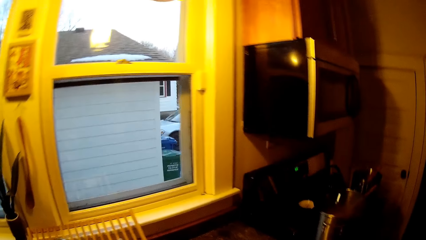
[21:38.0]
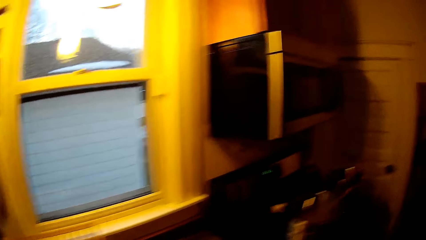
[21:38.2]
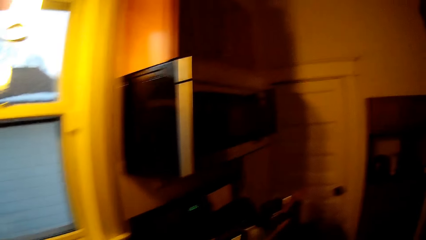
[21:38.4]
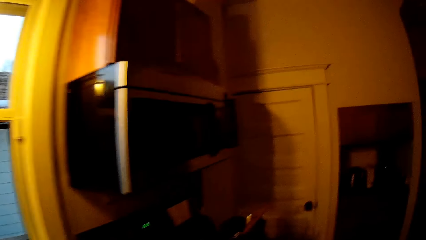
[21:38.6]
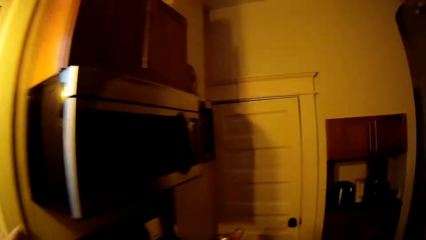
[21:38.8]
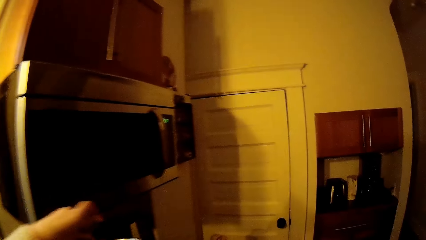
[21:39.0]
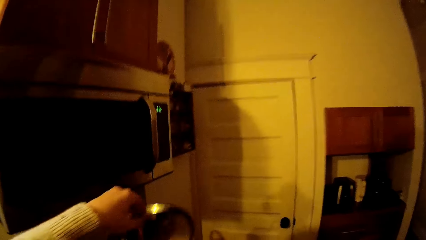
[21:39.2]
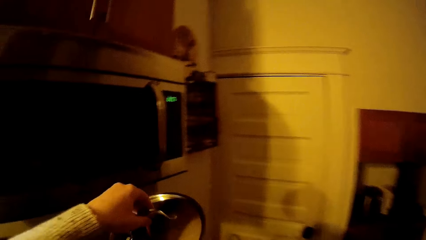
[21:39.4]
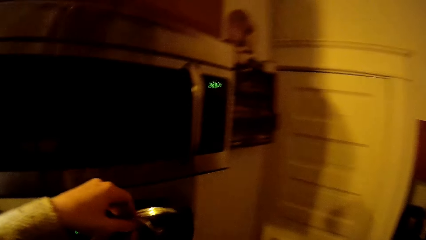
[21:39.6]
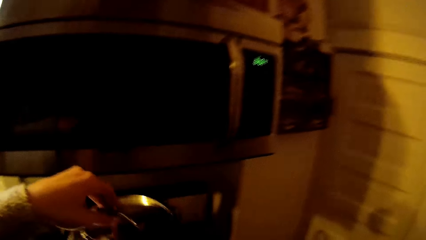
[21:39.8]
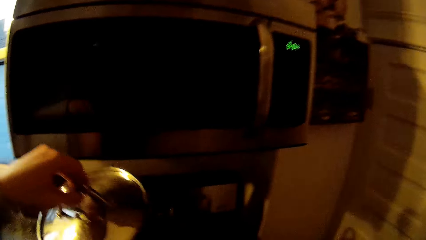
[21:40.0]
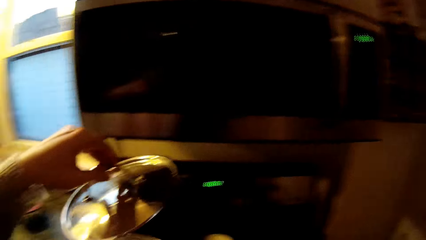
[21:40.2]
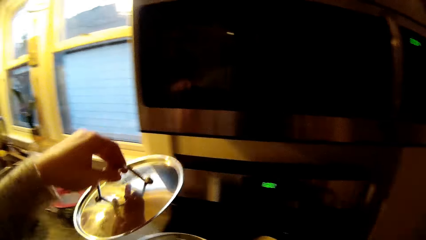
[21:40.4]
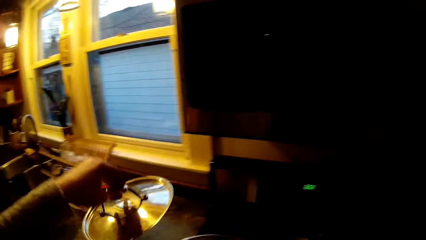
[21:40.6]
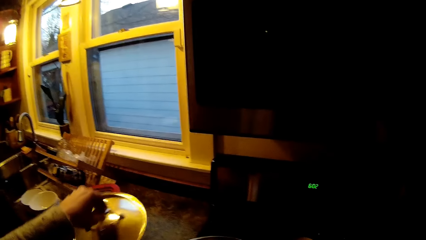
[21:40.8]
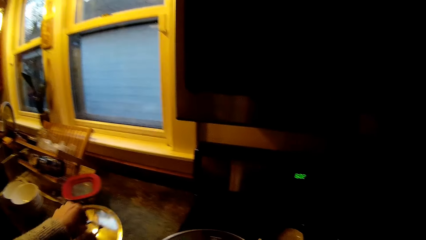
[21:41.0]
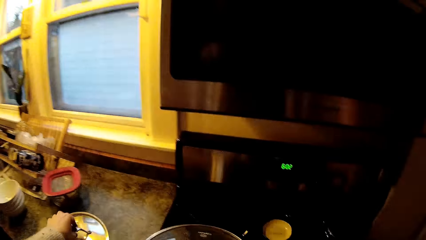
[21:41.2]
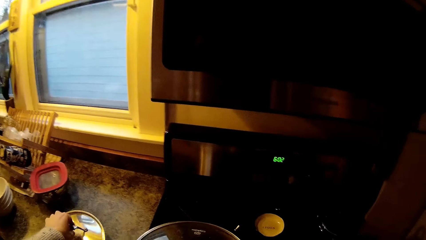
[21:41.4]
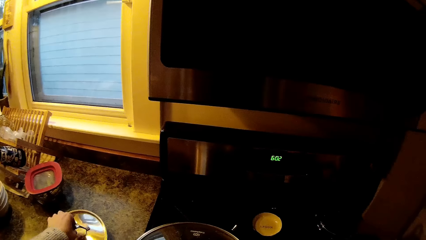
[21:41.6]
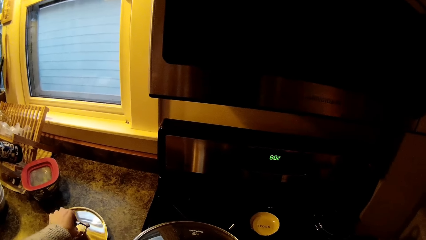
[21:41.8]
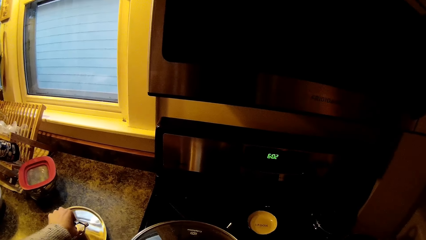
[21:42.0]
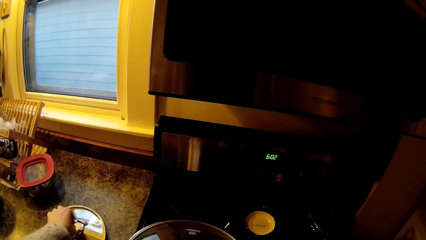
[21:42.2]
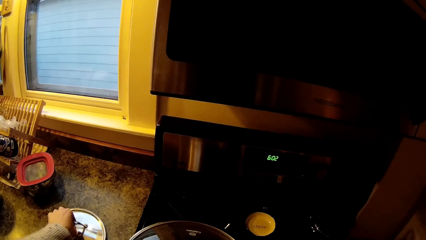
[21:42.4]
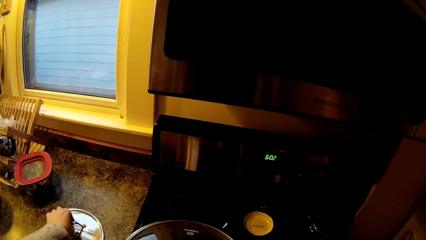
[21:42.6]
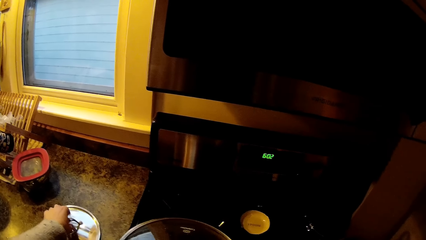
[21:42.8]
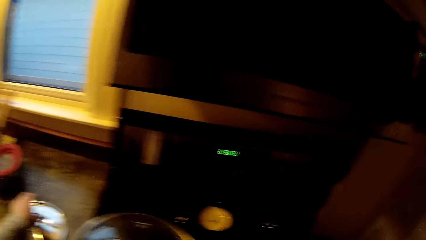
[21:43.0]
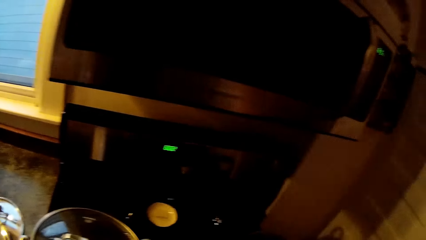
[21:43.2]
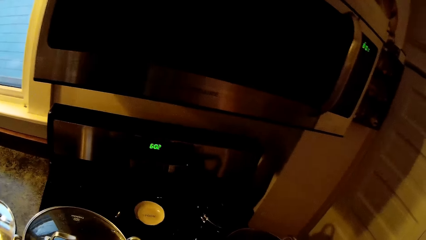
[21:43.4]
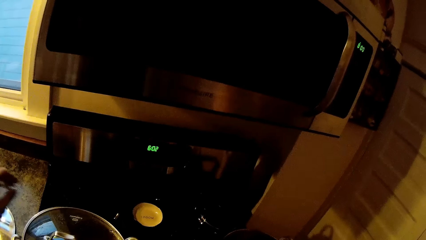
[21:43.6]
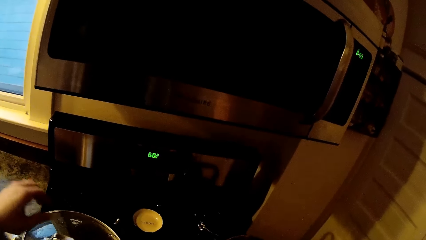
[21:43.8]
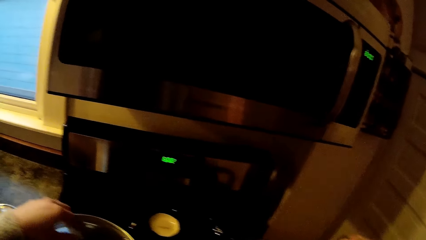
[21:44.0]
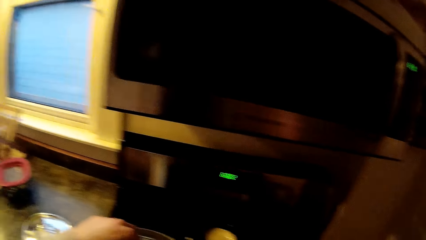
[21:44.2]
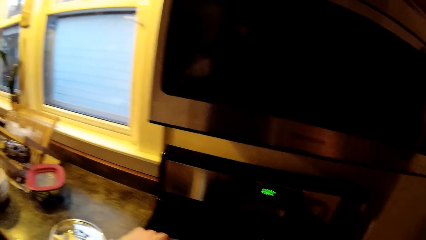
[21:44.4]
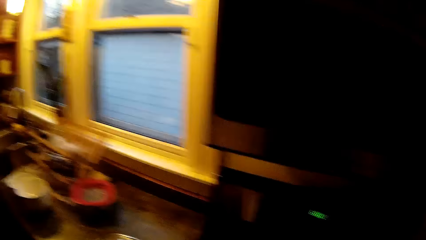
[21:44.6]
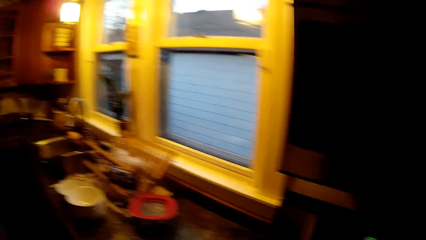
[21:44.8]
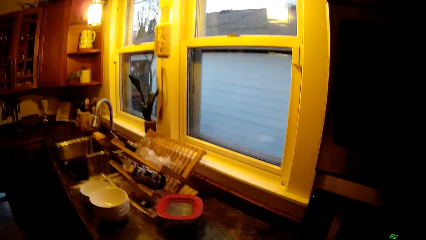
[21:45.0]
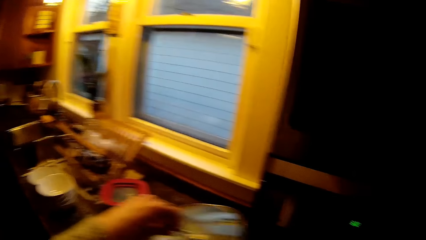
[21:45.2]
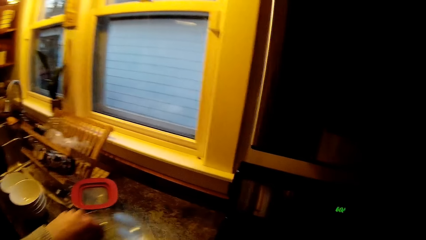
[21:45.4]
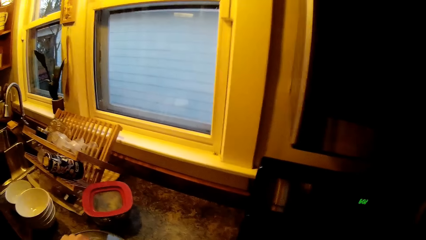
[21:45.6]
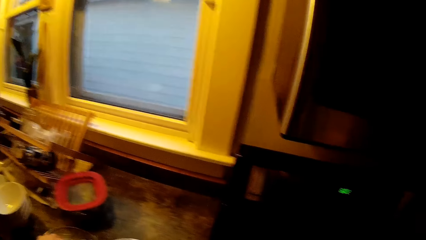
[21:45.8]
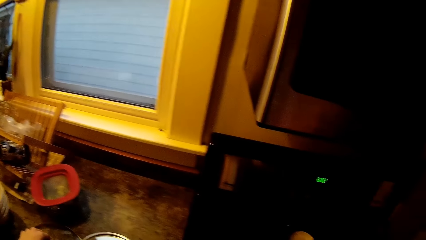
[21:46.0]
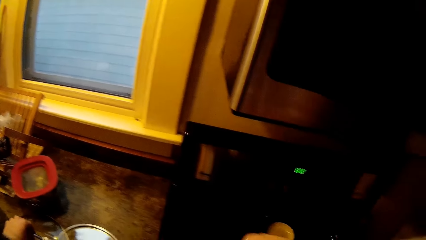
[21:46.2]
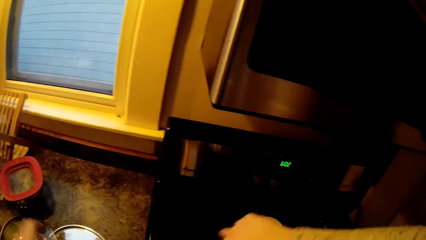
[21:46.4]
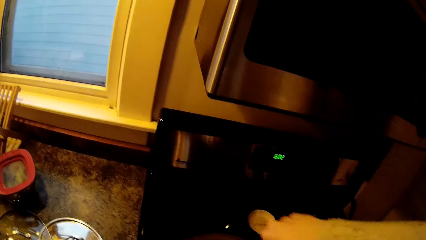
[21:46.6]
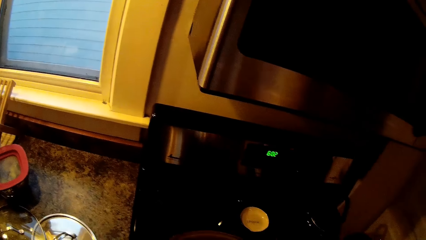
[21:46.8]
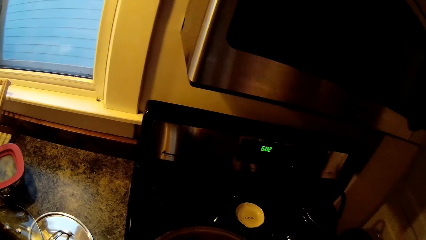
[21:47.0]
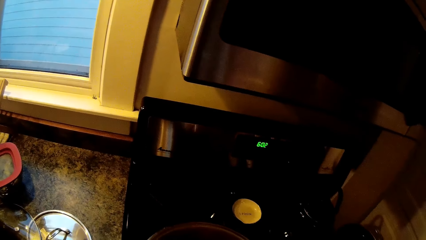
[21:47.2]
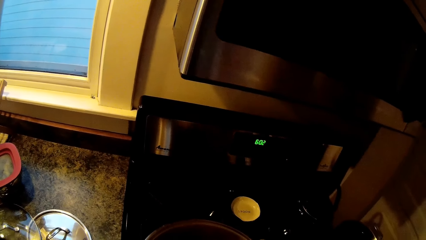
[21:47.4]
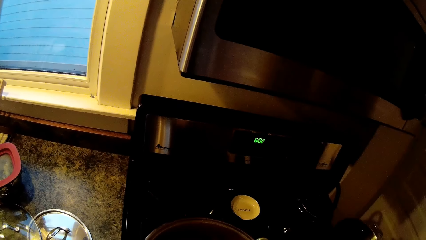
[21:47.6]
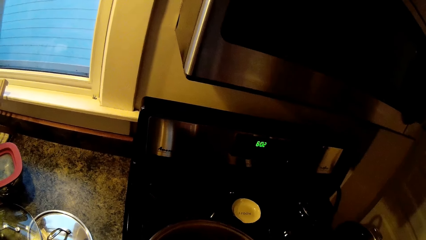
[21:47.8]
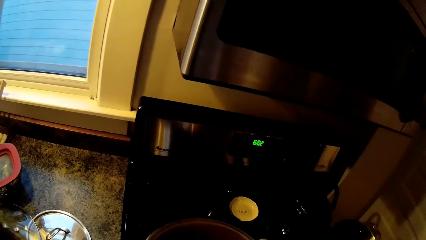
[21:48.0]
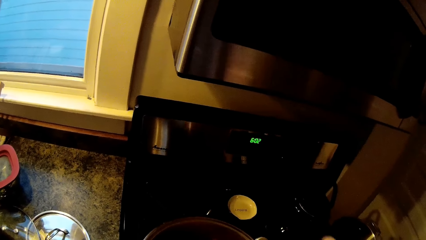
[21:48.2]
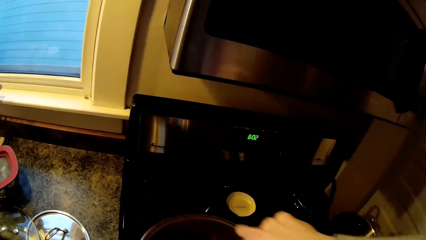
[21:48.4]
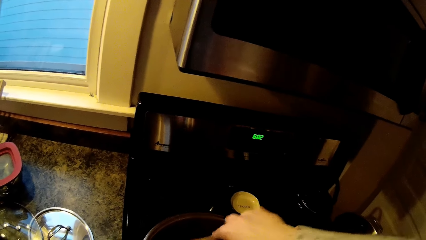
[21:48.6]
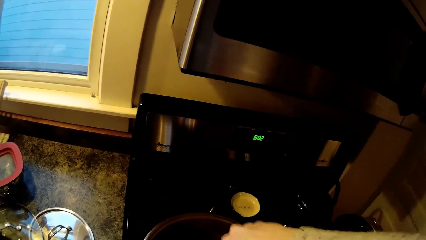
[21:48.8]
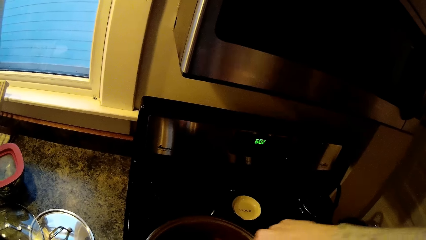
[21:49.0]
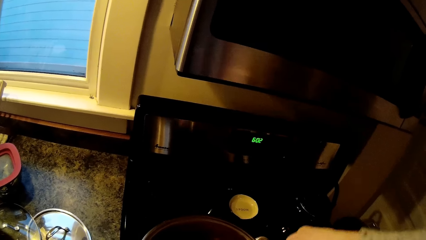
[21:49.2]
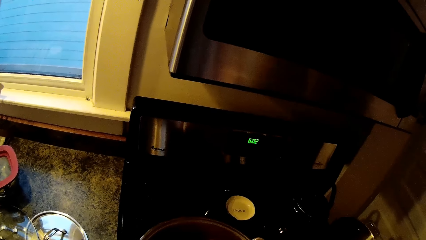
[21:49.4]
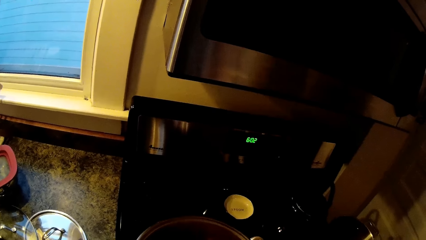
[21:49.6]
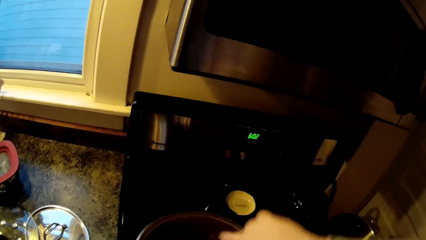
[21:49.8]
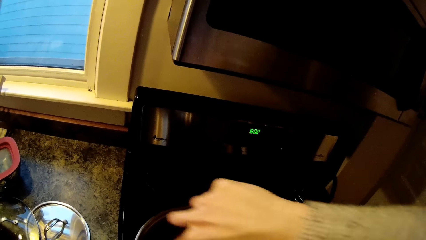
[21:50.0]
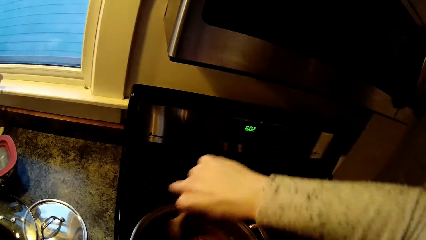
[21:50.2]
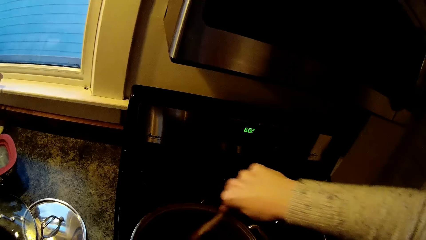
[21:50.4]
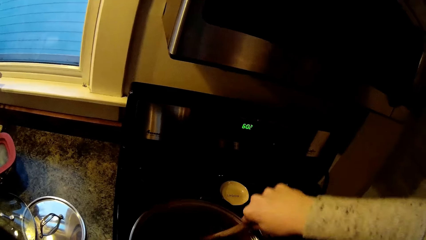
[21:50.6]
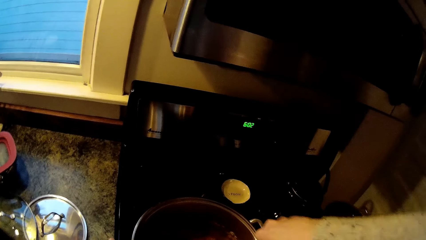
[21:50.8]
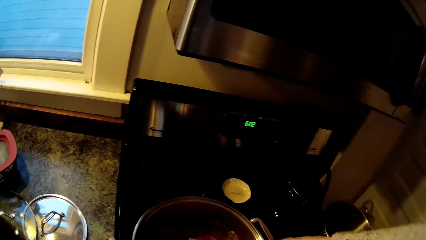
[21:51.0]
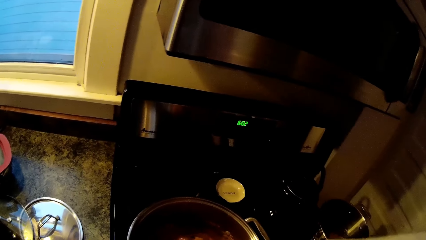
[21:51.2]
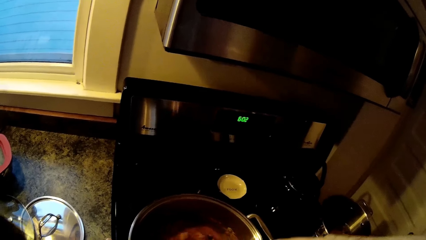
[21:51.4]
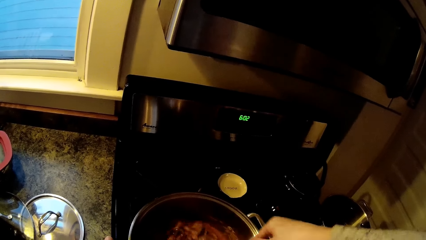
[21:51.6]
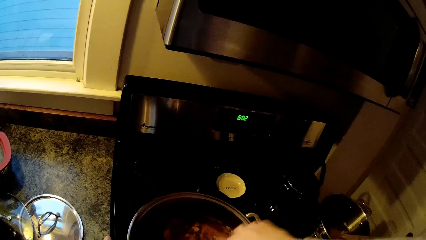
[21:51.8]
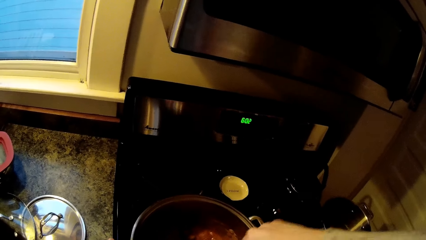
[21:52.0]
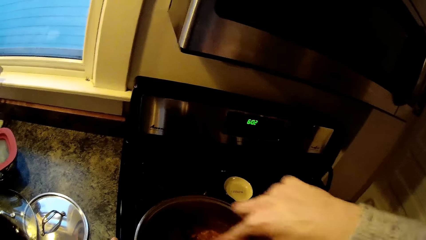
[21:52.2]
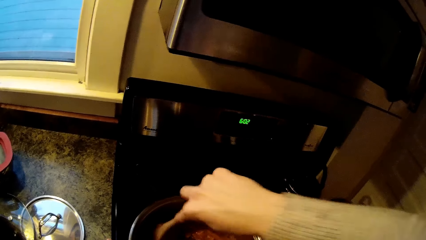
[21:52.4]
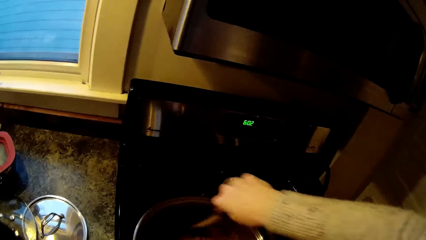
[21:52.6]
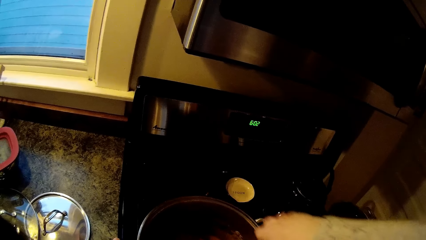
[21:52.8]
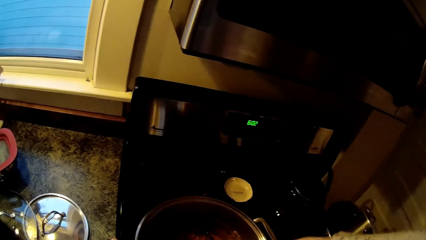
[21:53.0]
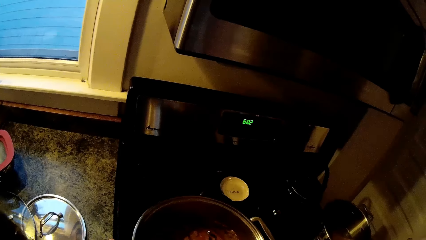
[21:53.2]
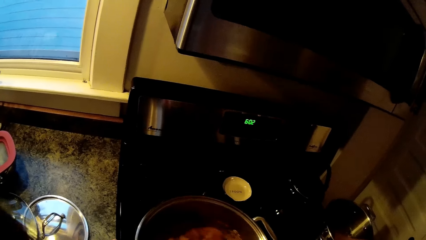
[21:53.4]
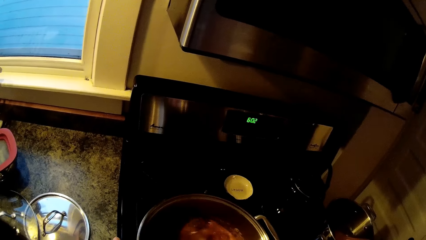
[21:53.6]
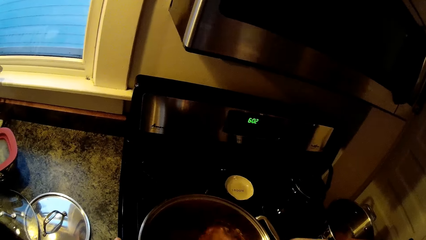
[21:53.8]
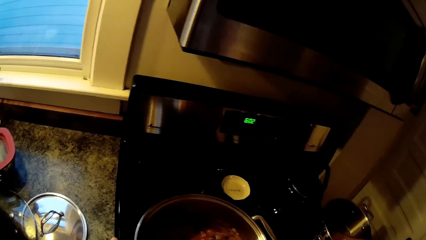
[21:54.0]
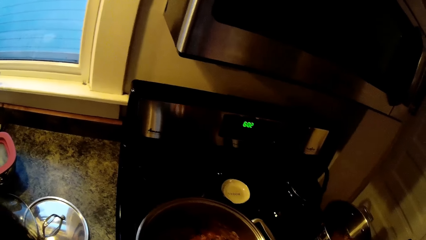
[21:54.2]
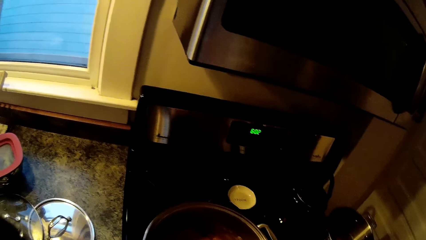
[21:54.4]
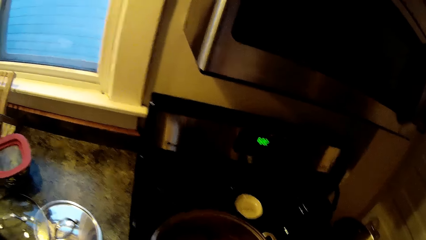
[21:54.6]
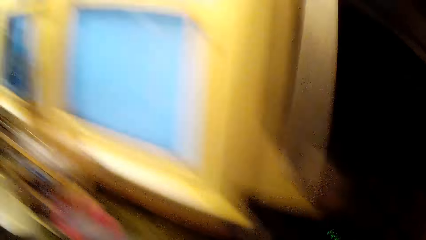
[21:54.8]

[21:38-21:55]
The camera wearer moves a pot lid to the kitchen slab with her left hand. She opens the cooking pot. She opens the cooking pot again. She moves the pot lid to the kitchen slab with her left hand. She stirs soup in the pot with the spoon in her right hand. She cooks the food.
